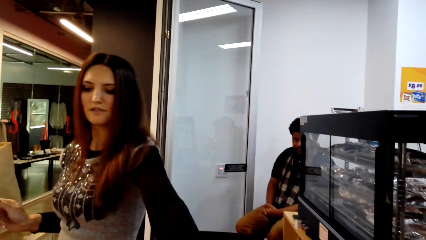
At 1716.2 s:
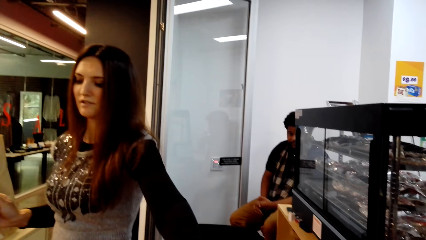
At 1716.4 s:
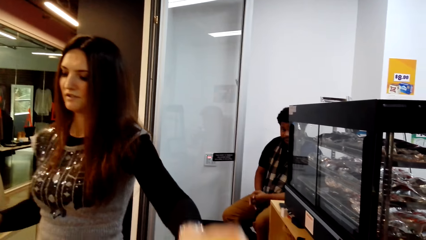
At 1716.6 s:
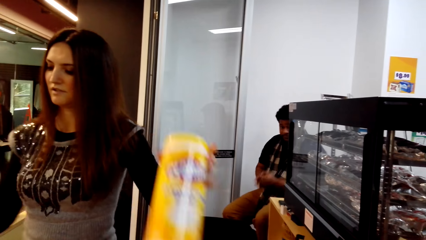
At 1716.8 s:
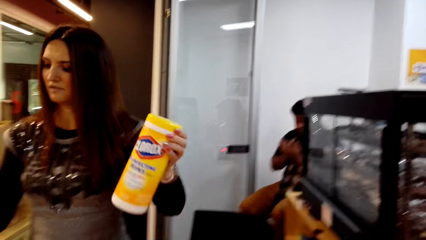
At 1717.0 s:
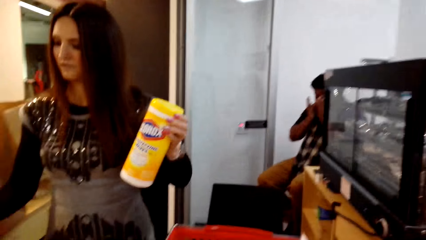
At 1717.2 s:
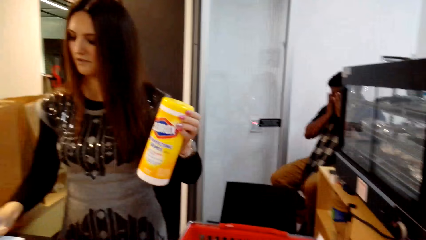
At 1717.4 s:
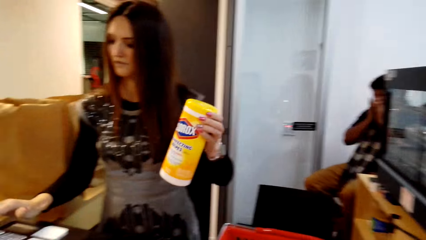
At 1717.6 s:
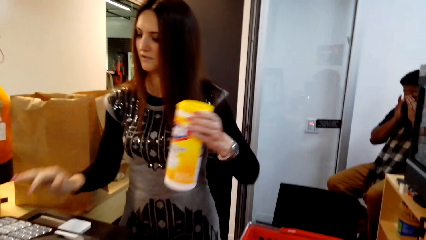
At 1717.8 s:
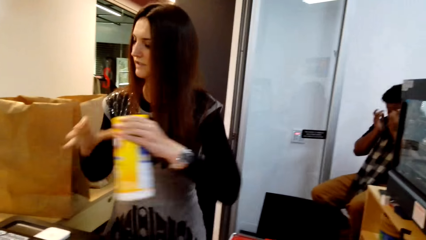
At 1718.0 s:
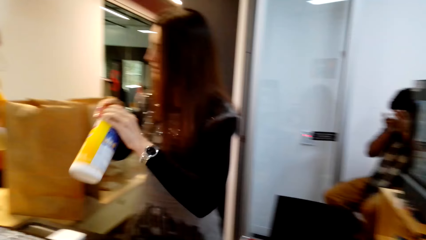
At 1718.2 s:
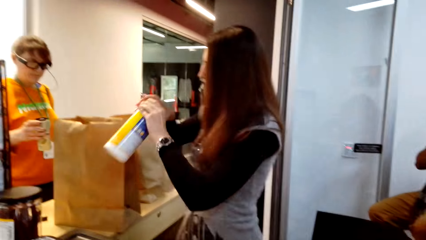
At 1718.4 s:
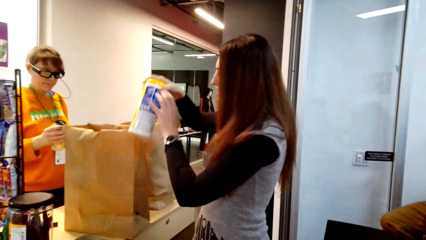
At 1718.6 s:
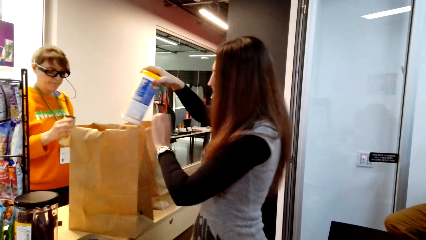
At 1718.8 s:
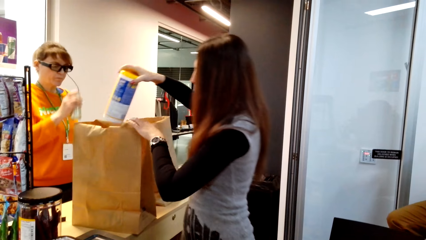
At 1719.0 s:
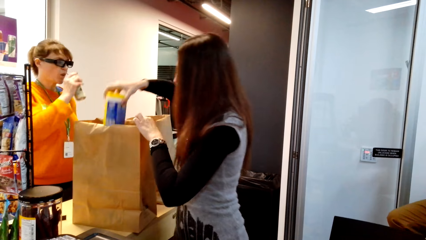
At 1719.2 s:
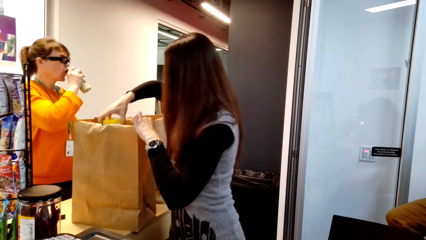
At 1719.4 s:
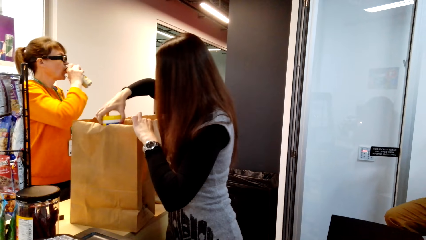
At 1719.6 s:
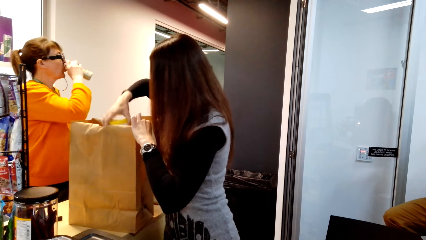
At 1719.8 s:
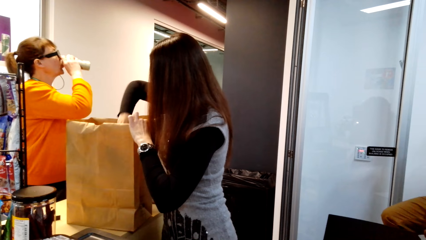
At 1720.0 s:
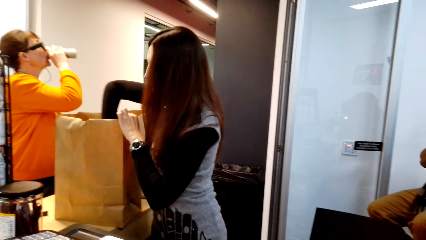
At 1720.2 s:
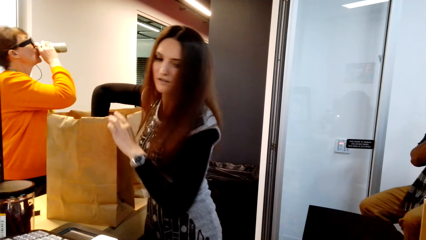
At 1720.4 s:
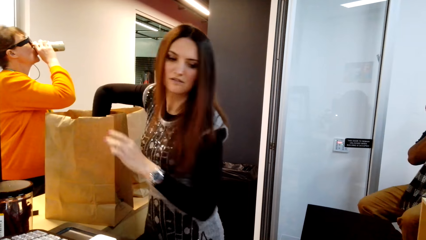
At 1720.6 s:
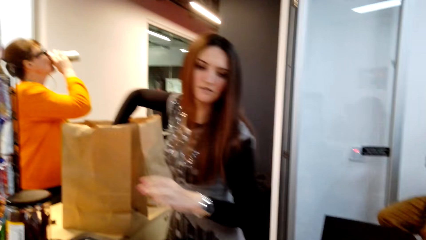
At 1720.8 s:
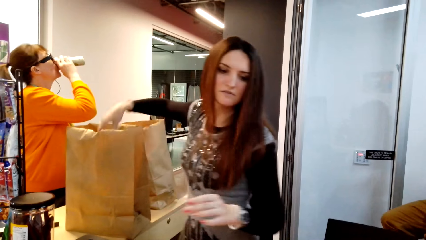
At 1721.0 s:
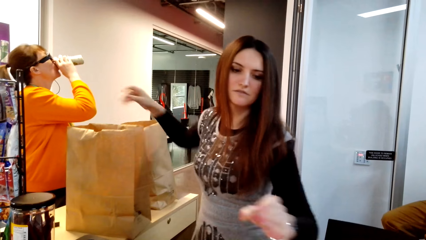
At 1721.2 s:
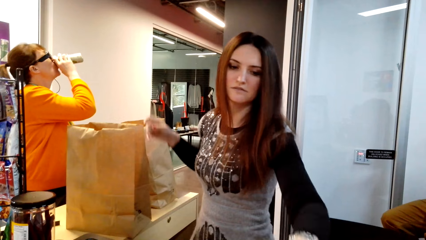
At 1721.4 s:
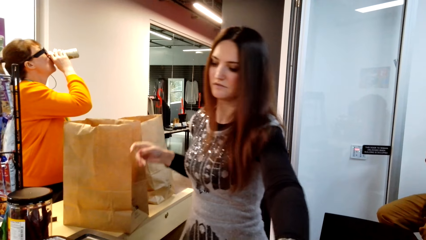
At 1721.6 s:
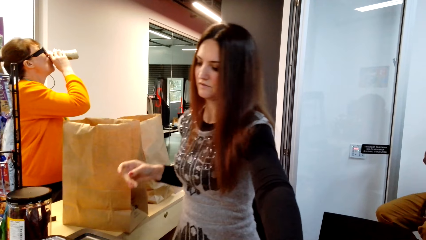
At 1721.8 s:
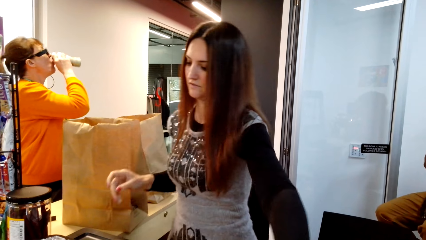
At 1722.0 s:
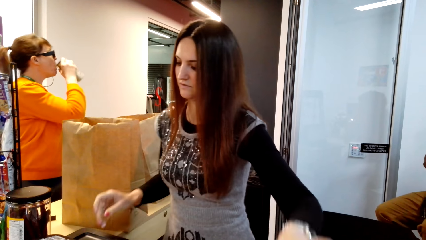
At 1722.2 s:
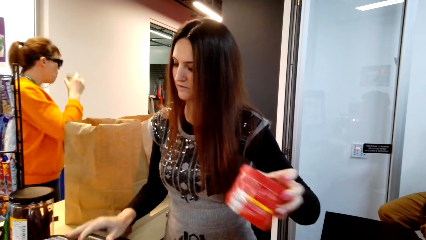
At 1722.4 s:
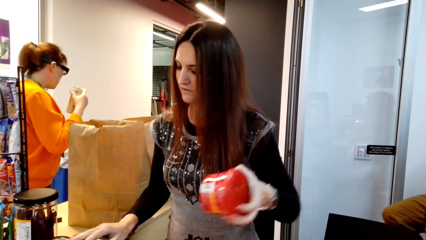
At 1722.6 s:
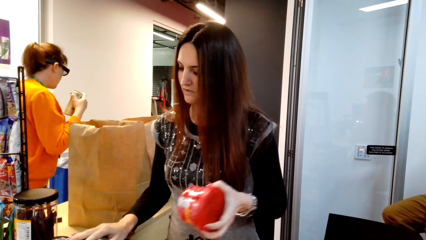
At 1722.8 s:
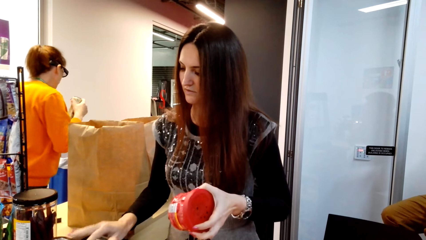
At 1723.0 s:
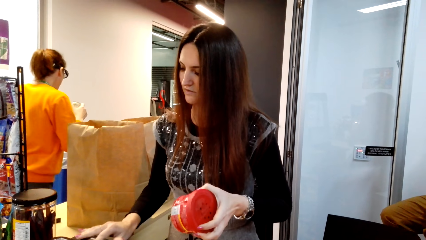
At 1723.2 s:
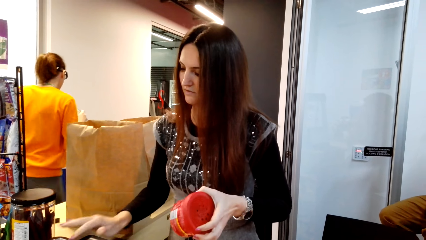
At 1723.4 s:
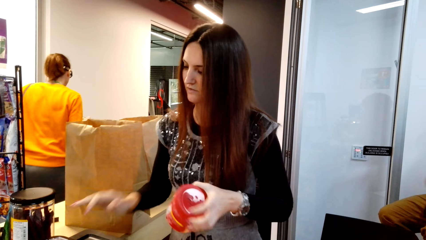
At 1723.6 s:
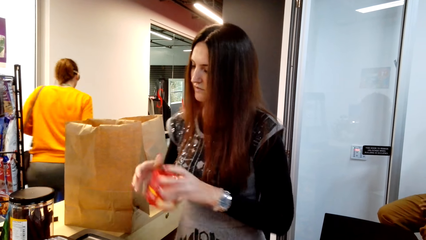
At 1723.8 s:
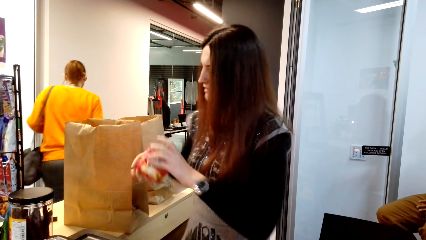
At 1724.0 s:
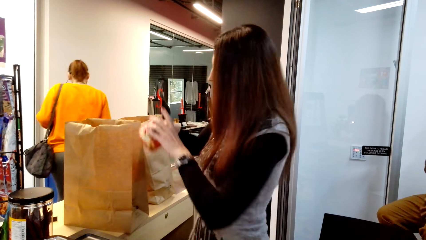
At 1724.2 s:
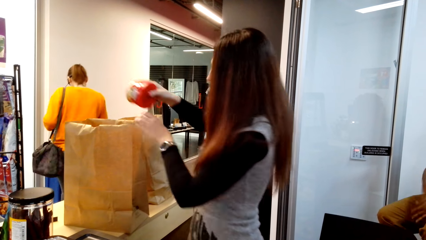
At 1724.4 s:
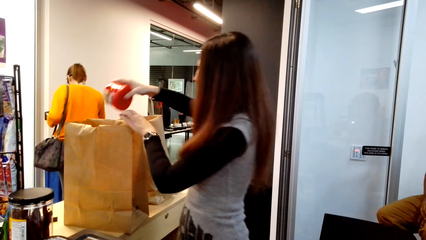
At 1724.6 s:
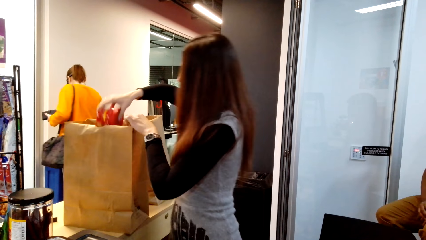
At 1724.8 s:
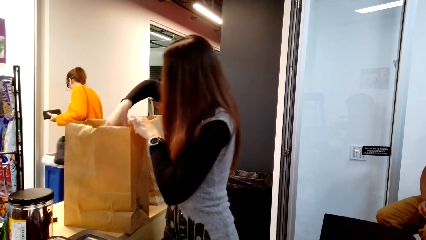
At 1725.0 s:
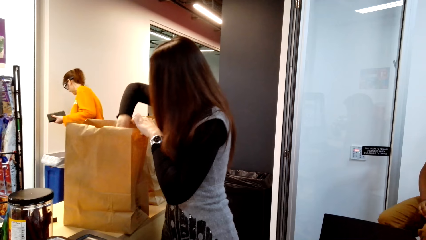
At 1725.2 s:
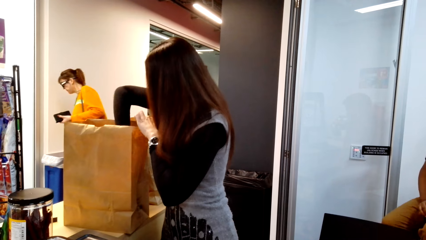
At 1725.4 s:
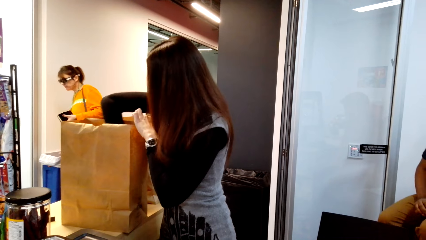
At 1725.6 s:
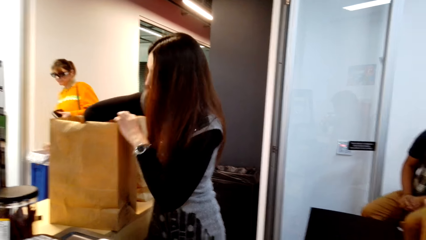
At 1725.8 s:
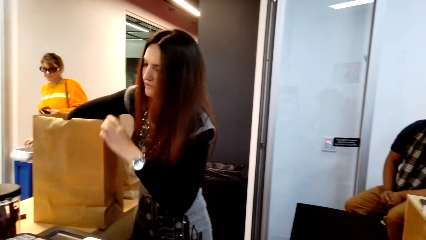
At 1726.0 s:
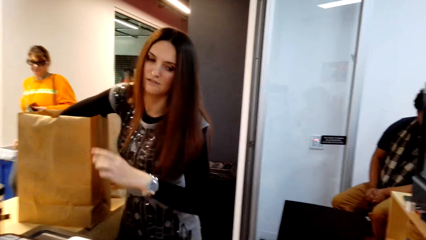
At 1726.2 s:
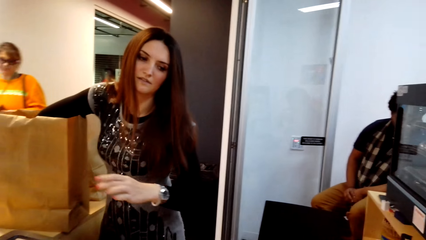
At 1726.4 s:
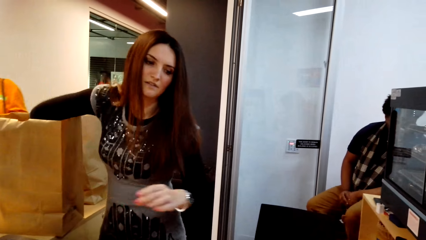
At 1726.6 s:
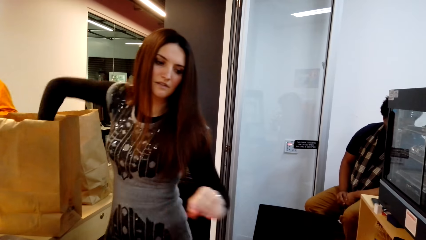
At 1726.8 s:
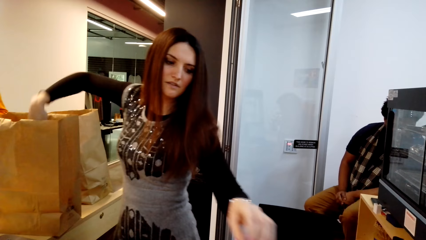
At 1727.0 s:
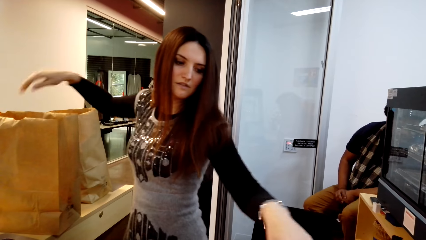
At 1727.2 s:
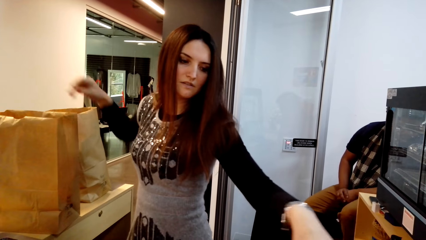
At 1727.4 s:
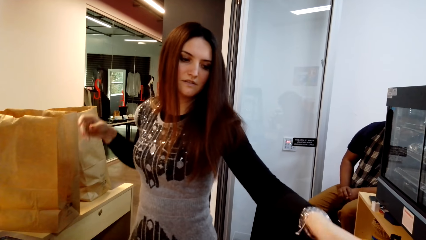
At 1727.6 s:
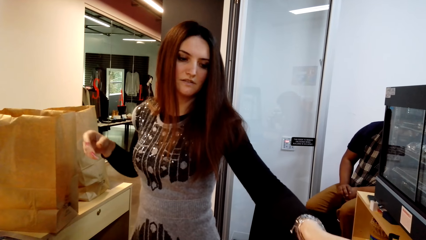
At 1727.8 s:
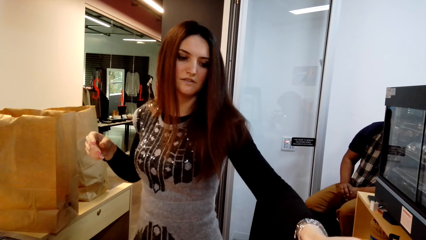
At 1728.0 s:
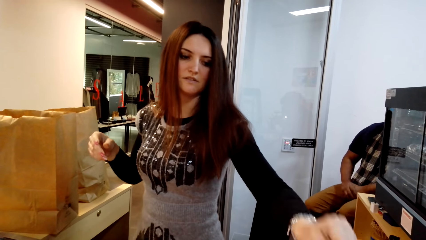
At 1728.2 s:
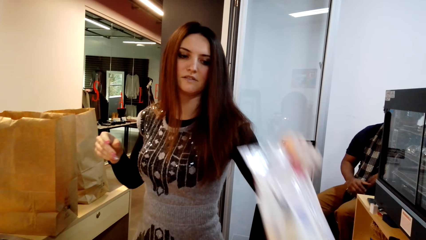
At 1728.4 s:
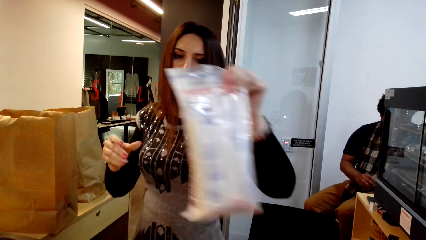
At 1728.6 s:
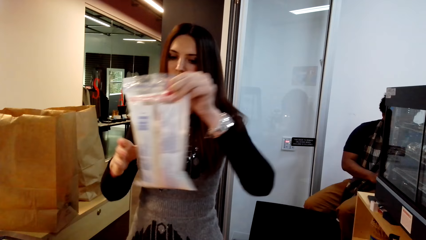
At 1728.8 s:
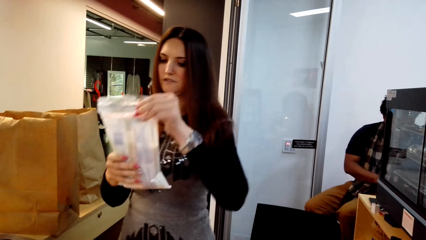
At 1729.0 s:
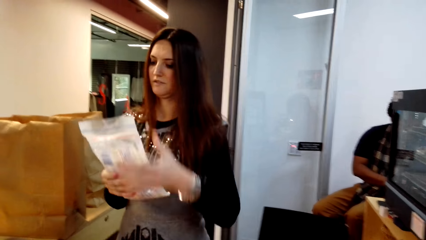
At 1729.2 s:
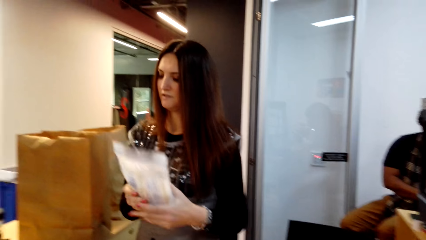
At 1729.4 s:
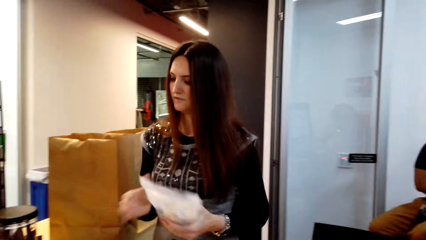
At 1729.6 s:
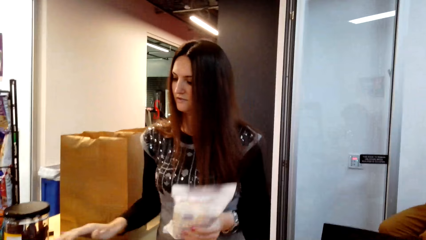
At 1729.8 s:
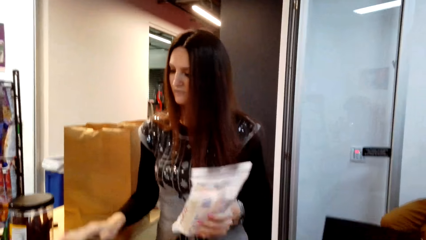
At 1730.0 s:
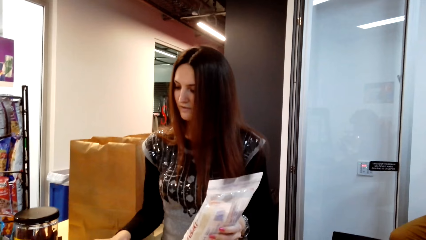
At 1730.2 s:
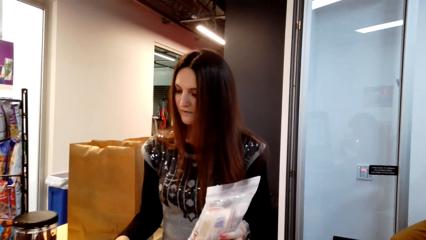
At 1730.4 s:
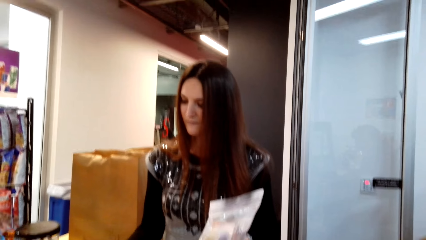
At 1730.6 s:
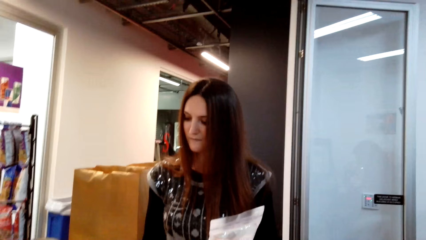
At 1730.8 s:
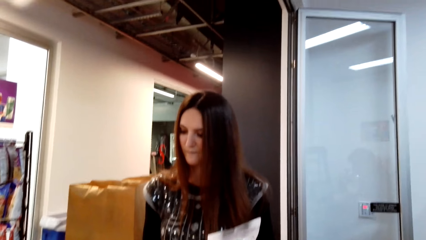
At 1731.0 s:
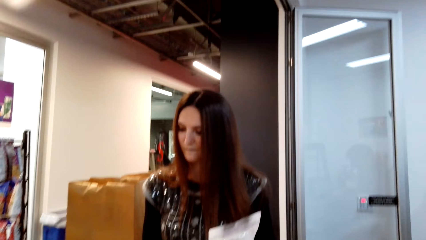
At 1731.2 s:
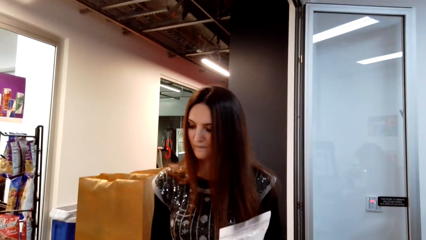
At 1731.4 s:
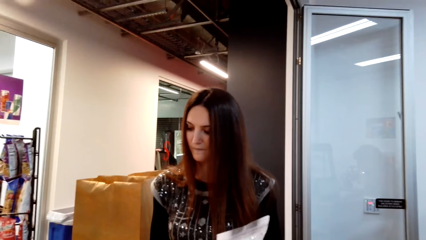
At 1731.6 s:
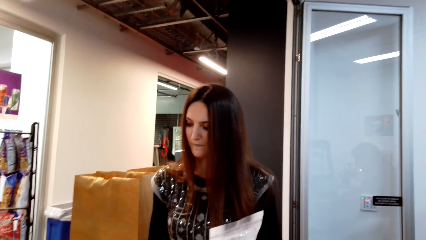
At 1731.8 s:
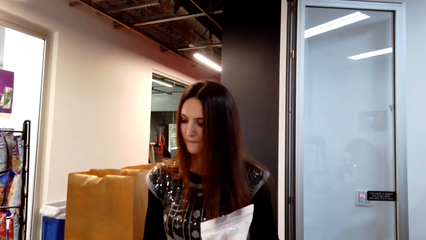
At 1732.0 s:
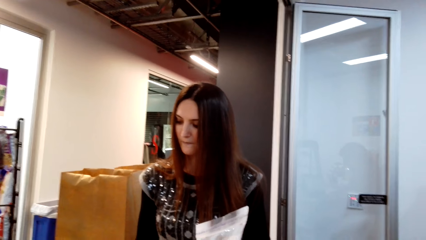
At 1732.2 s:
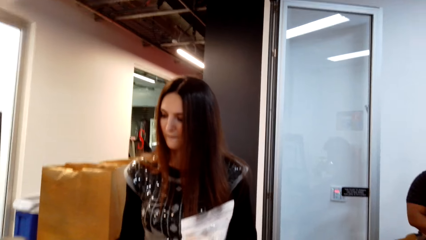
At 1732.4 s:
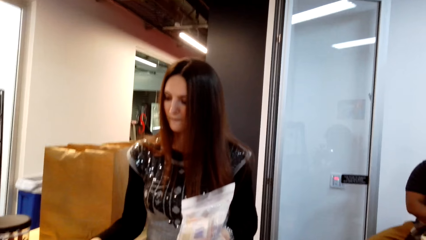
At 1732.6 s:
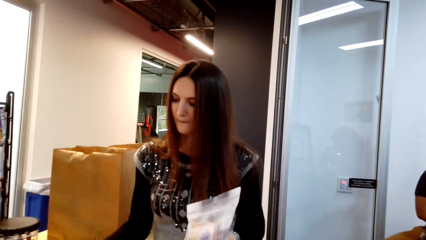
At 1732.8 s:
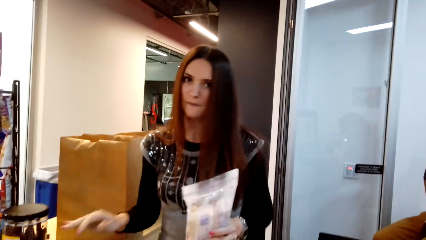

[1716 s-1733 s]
A woman picks something from the tray. She types on the computer. She holds something with her hands. She puts something in the paper bag. Another woman drinks something on the floor. The first woman picks something from the tray. She types on the computer. She holds something with her hands. The other woman walks on the floor. The first woman puts something in the paper bag. The other woman walks on the floor. The first woman picks something from the tray, holds something with her hands, and types on the computer.
